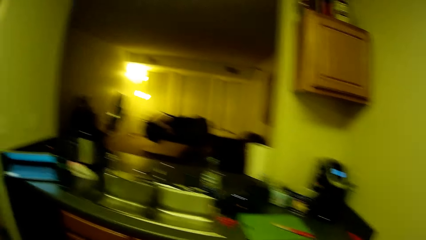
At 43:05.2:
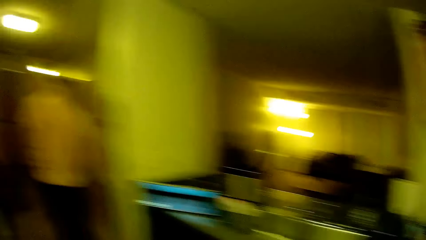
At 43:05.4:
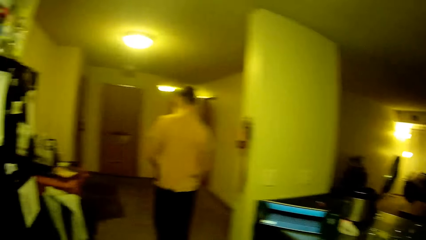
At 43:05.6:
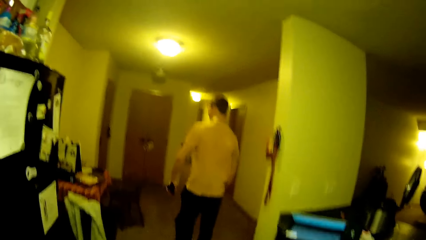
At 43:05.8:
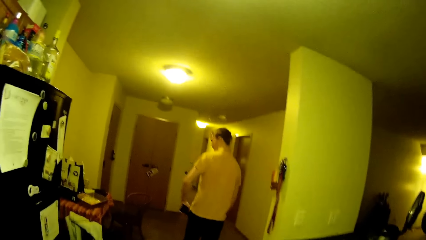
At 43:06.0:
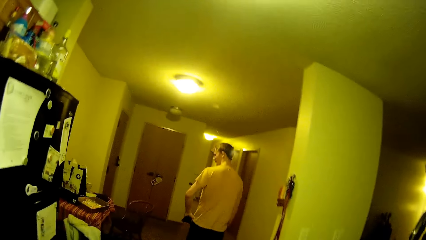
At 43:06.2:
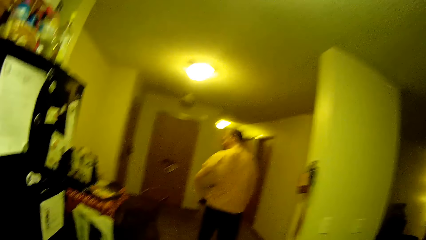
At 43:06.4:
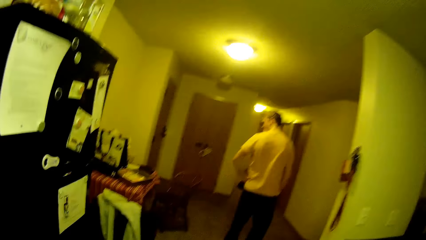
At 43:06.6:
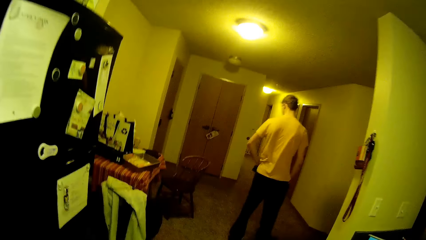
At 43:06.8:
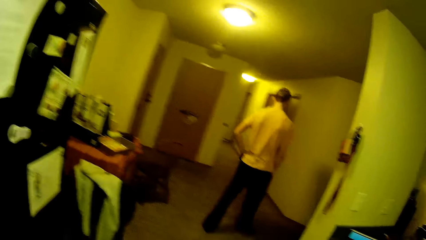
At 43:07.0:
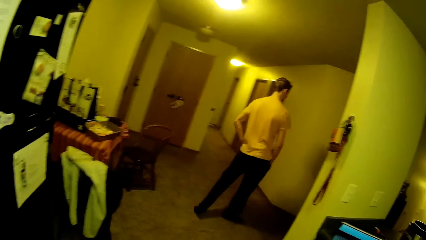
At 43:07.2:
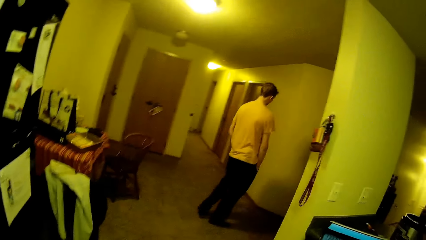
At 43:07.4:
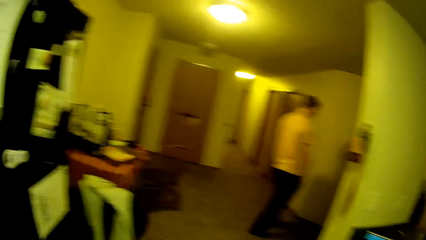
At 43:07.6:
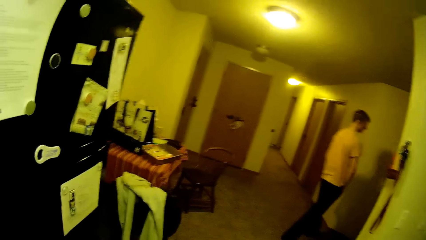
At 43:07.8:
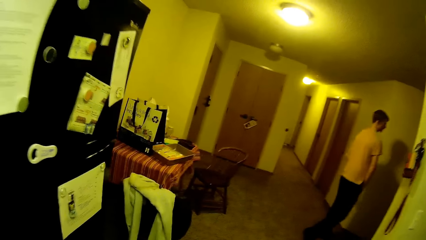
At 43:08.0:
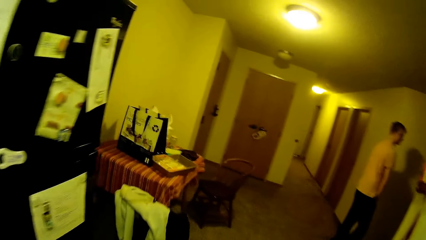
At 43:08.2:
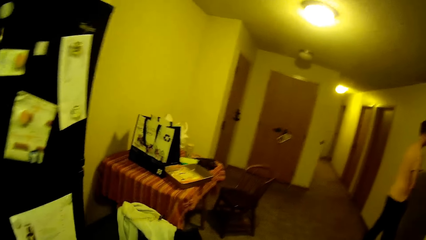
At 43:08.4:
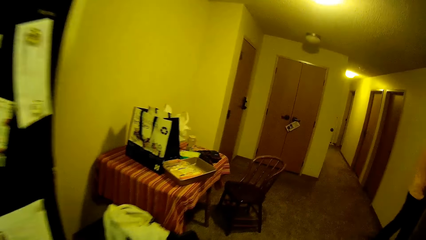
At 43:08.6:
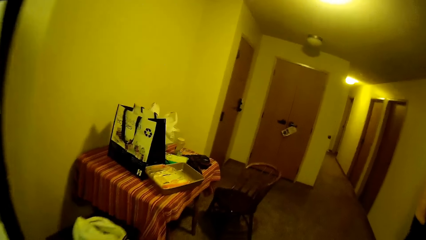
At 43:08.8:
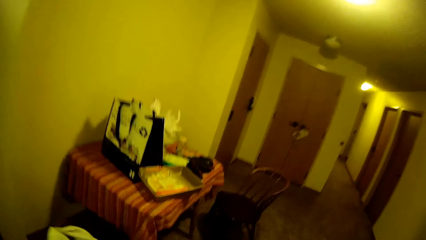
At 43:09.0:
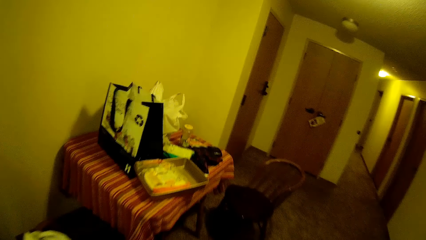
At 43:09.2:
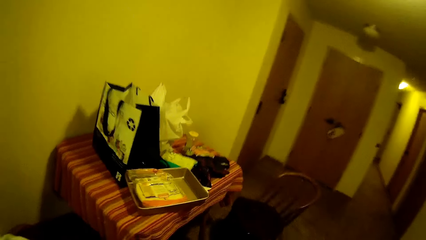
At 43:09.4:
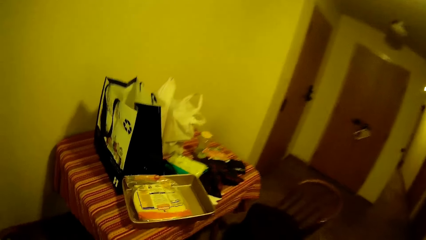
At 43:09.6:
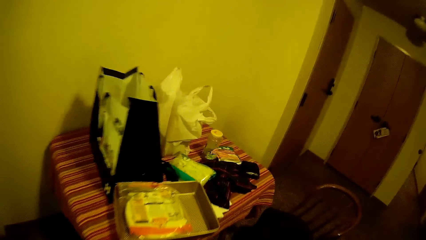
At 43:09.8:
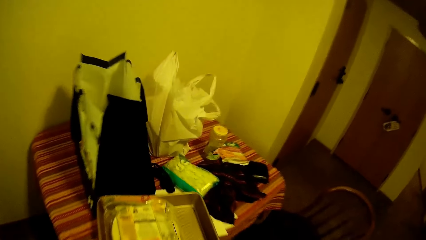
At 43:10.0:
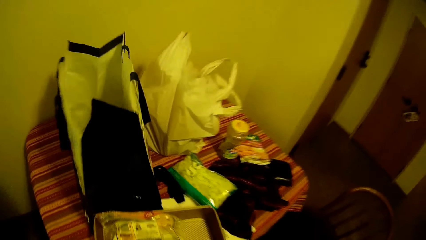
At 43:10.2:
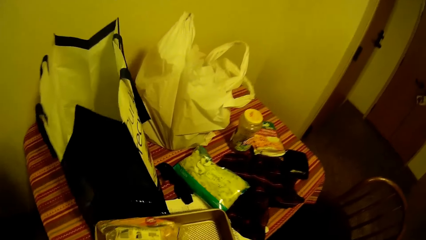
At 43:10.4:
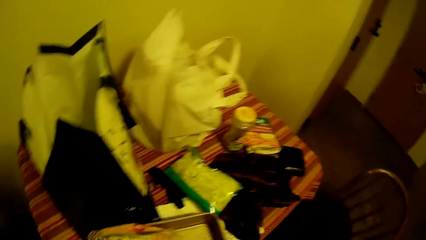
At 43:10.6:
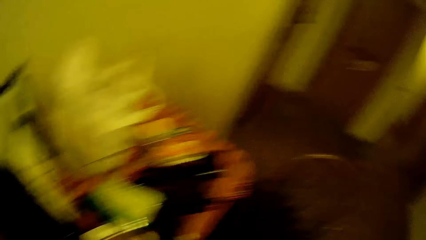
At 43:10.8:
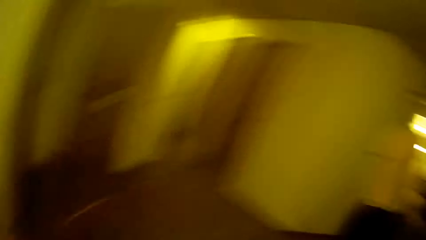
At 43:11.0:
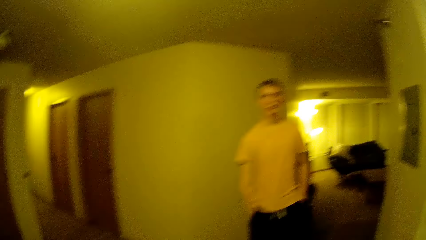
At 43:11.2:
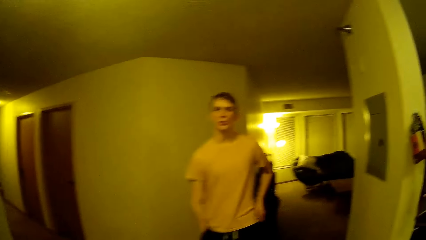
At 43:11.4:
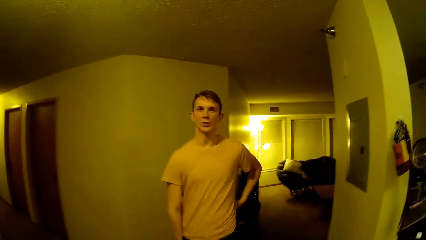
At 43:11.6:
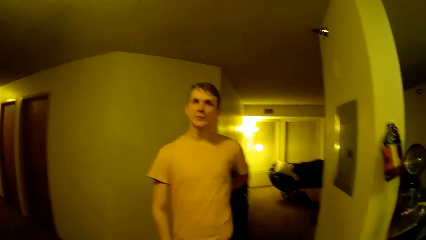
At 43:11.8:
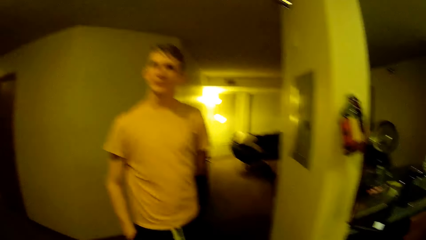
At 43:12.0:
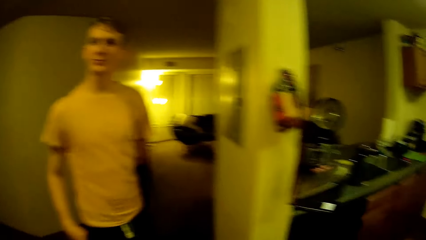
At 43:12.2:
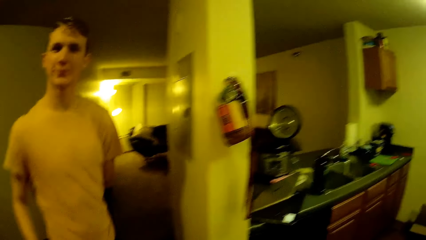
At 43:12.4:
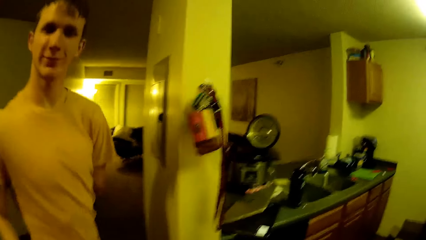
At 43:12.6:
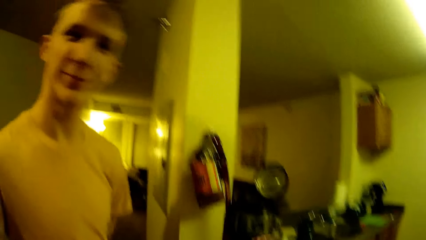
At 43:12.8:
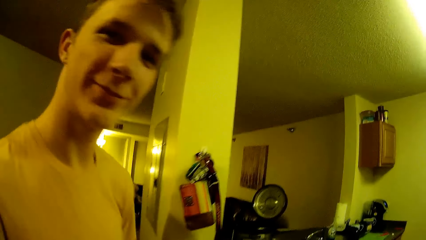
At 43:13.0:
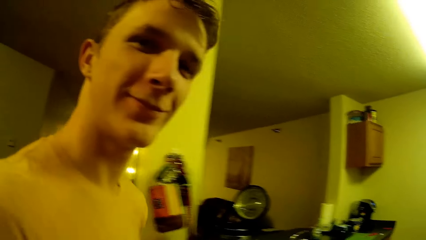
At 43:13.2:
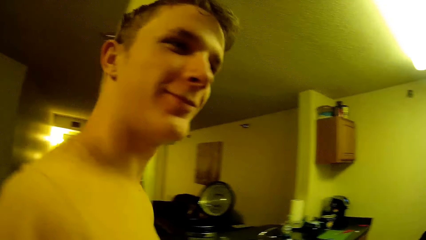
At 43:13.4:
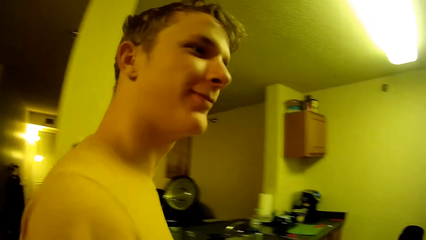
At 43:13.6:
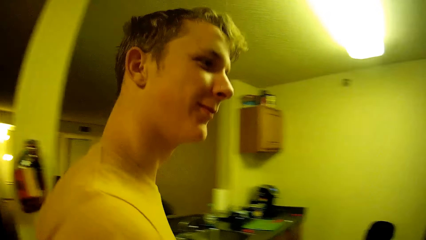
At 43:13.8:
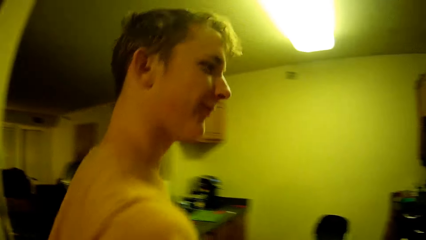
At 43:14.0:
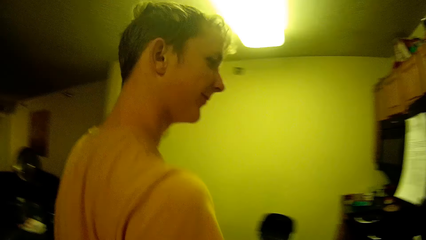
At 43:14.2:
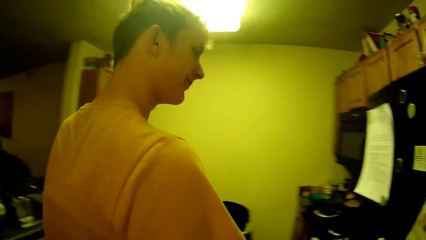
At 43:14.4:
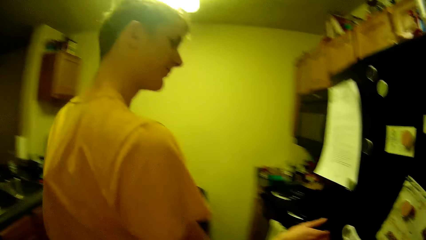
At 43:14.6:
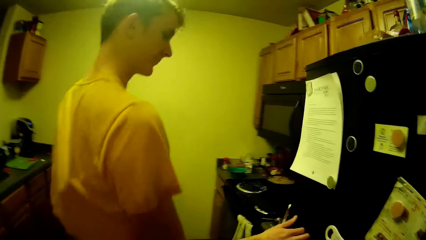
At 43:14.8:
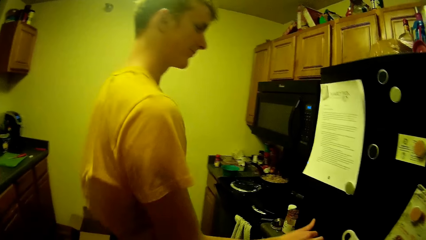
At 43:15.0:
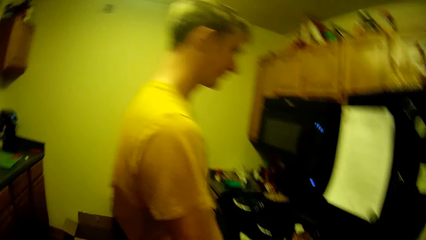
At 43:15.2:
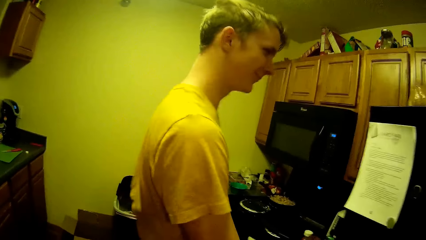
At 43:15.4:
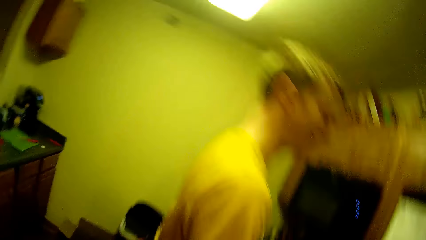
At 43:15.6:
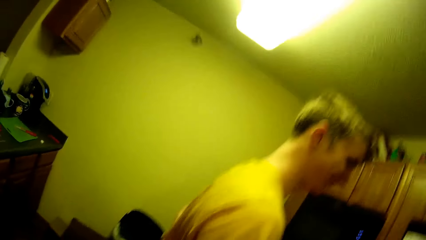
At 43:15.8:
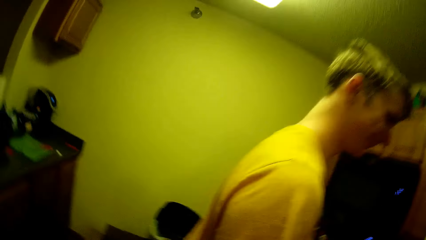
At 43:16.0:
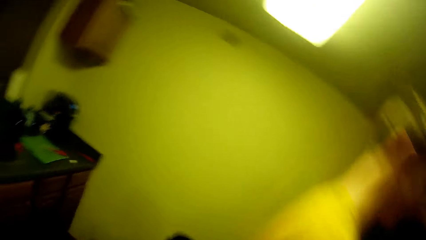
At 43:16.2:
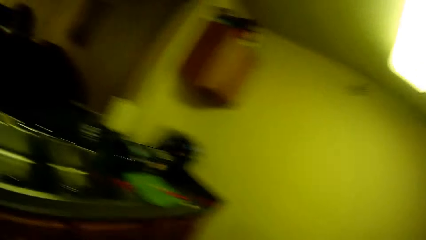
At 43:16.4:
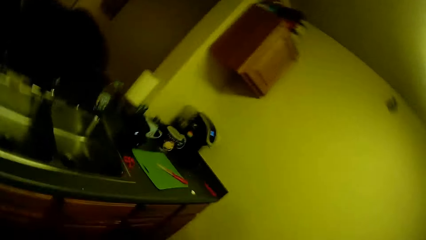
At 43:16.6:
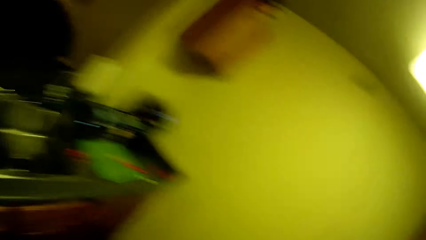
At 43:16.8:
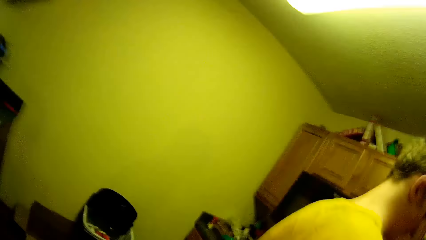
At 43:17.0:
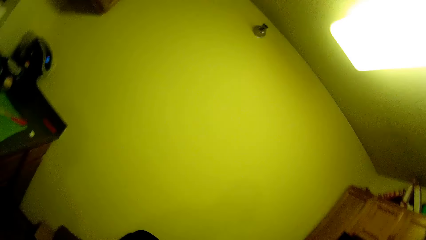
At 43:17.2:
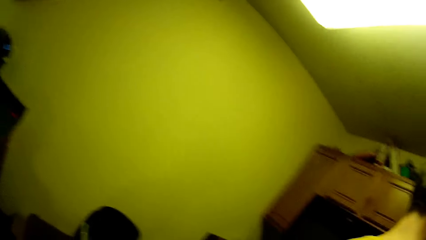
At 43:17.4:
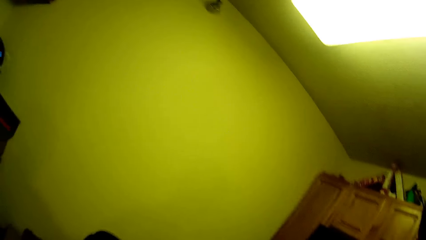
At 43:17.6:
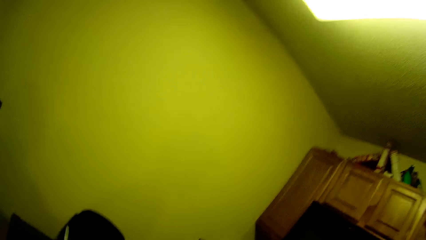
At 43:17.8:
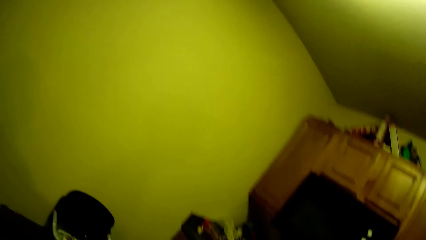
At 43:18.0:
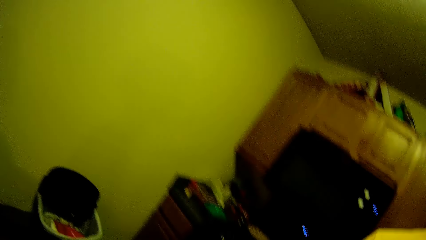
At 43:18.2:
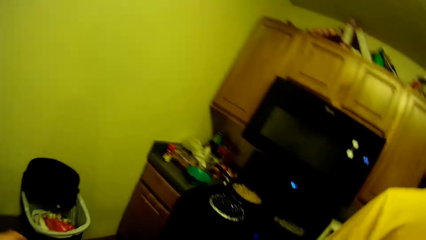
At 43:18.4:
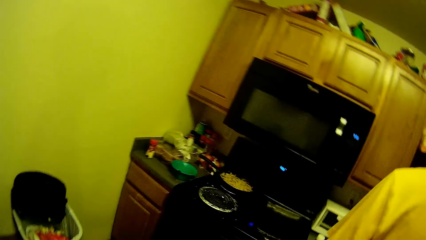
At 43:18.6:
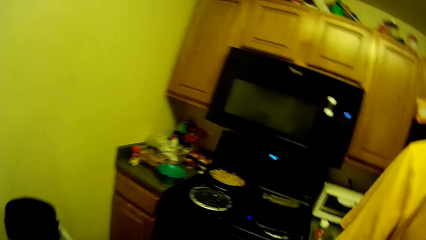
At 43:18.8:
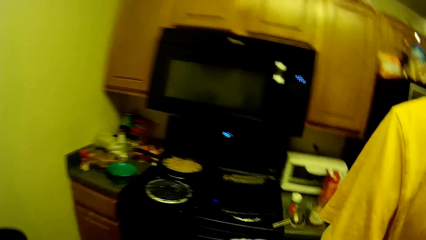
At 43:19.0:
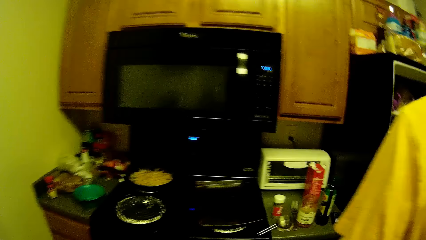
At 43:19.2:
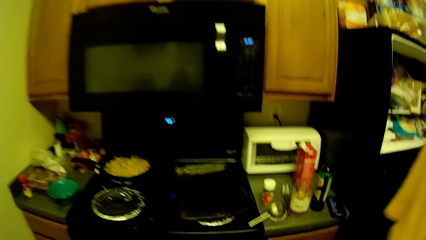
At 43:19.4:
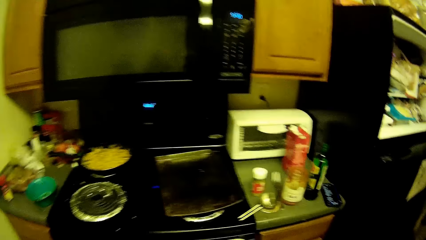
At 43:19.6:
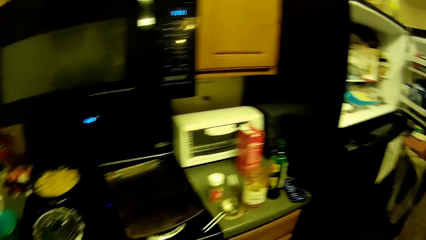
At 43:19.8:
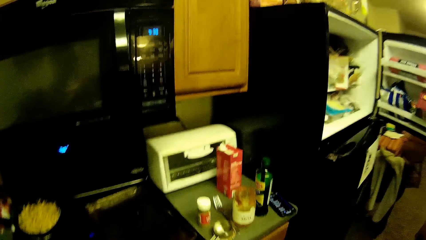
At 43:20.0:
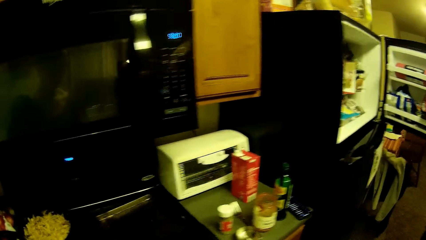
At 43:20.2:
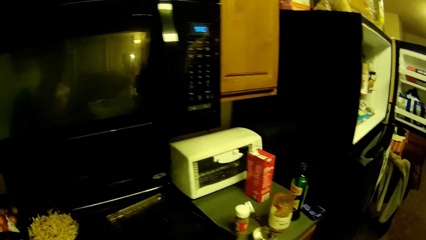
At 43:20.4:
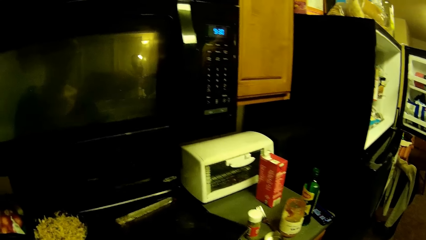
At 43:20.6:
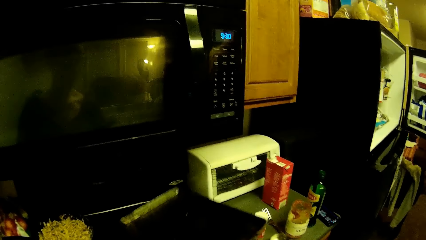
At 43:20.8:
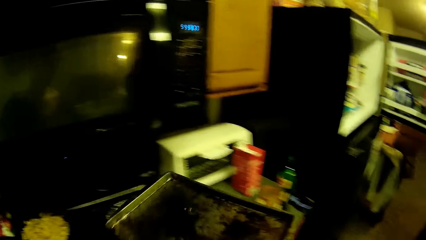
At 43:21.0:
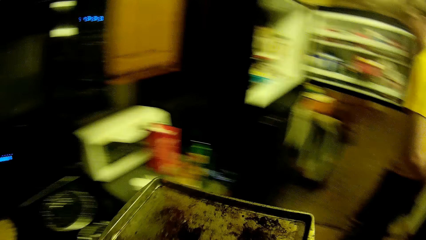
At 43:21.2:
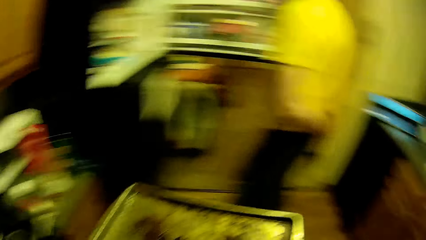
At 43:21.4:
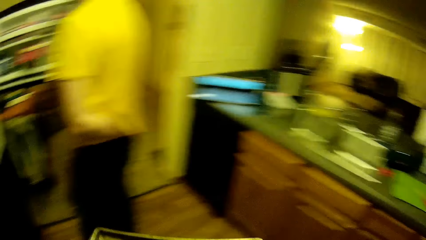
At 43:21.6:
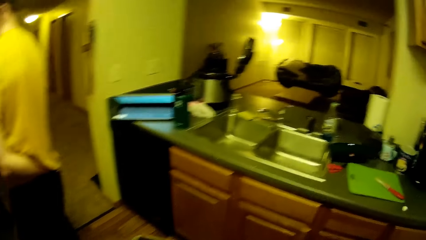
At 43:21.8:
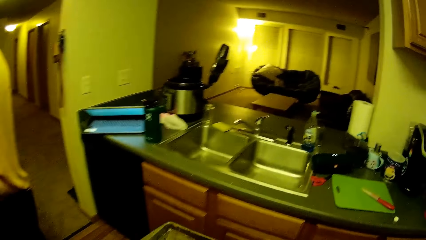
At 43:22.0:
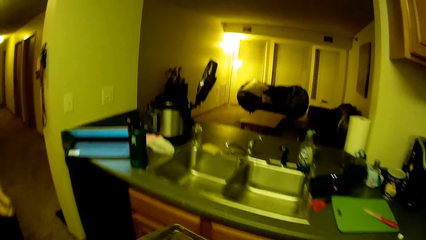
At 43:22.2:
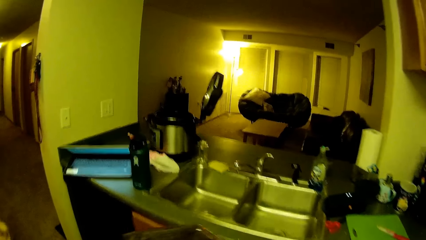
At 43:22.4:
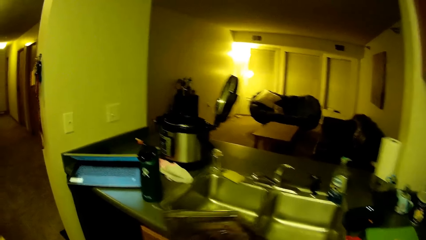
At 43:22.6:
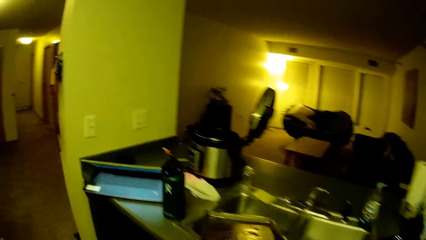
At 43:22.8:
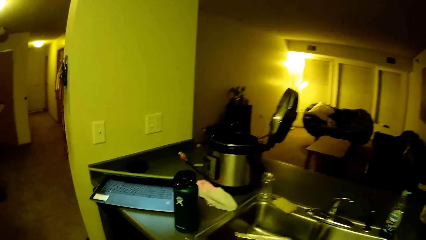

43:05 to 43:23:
A man walks towards a living room. The camera wearer walks towards the table. They look around the room. The man walks towards the kitchen and opens a freezer. The camera wearer walks around the room. They pick up a baking pan or tray from the burner. They walk towards the sink.
